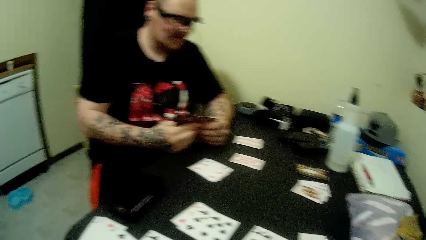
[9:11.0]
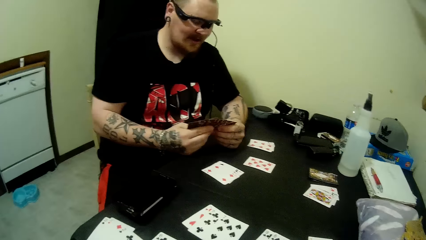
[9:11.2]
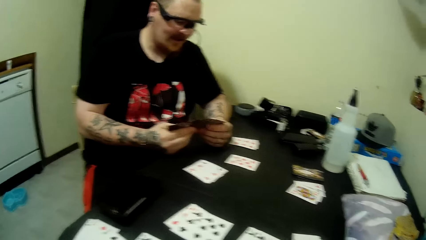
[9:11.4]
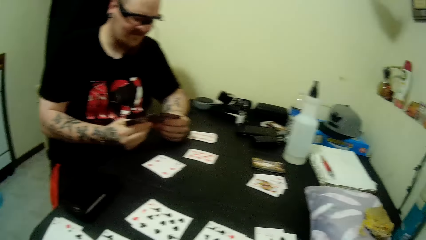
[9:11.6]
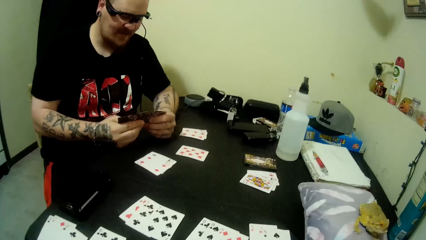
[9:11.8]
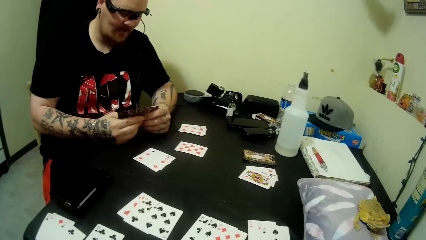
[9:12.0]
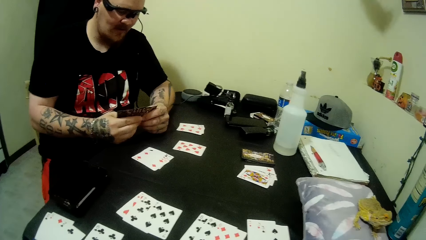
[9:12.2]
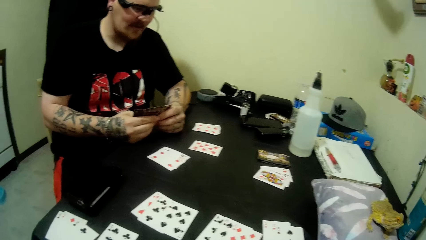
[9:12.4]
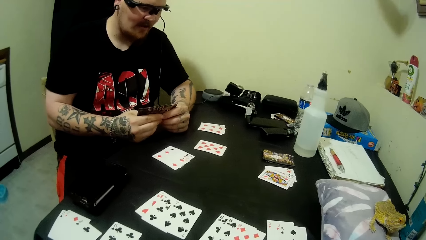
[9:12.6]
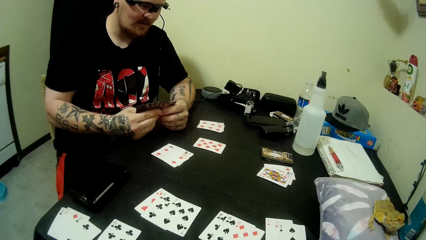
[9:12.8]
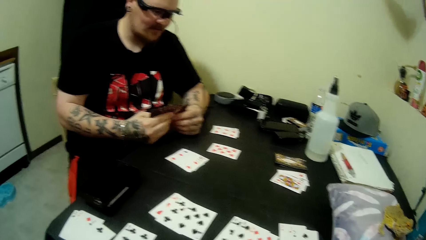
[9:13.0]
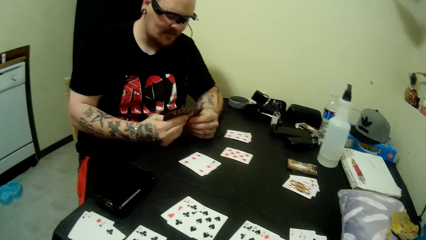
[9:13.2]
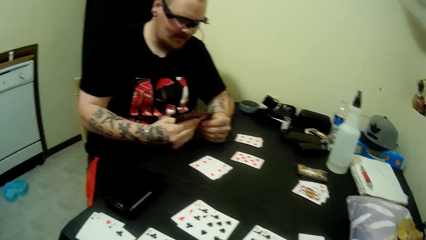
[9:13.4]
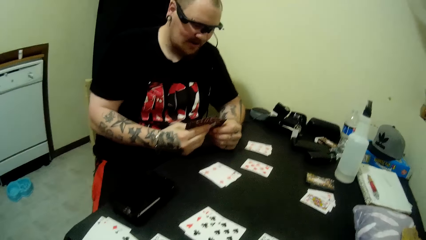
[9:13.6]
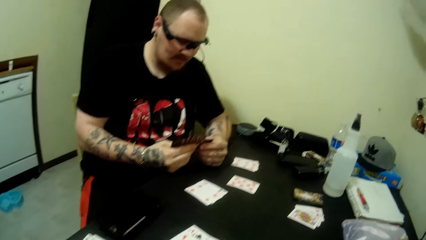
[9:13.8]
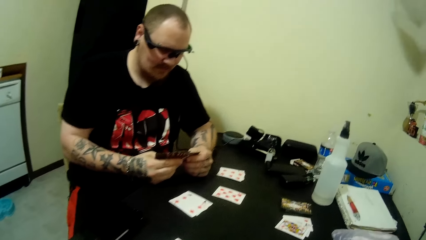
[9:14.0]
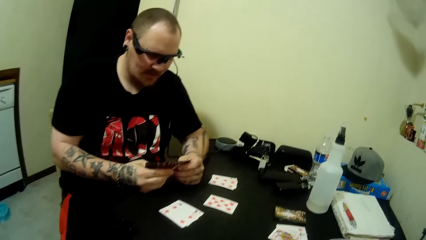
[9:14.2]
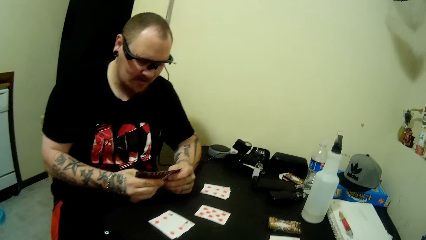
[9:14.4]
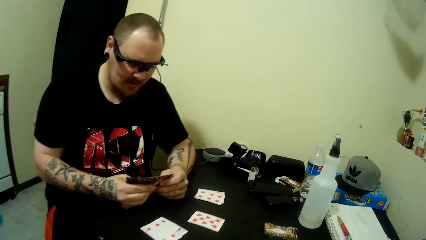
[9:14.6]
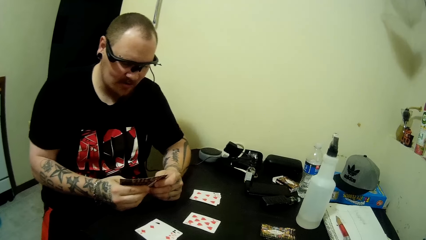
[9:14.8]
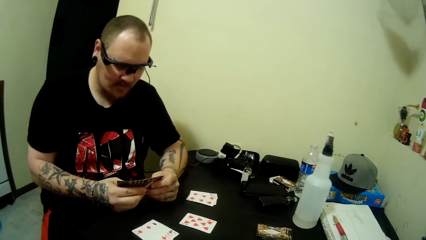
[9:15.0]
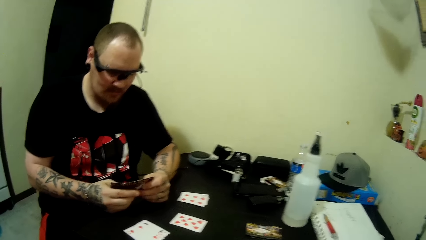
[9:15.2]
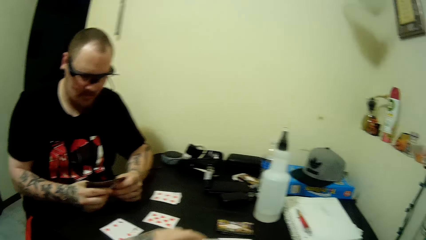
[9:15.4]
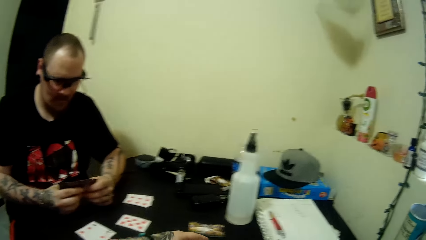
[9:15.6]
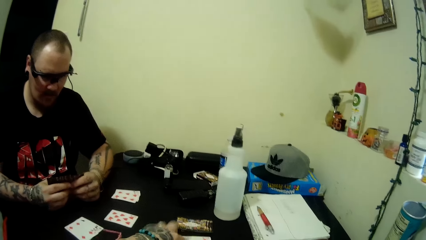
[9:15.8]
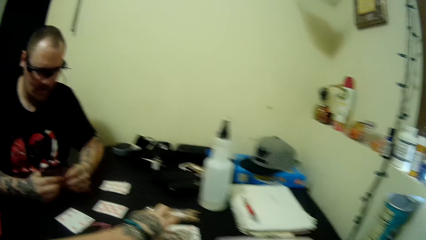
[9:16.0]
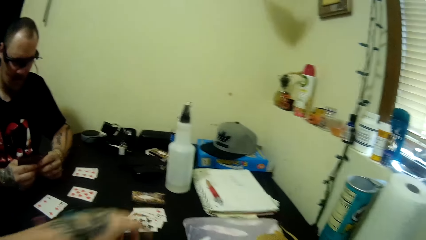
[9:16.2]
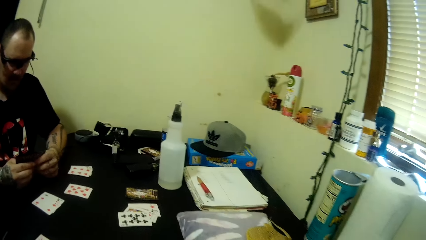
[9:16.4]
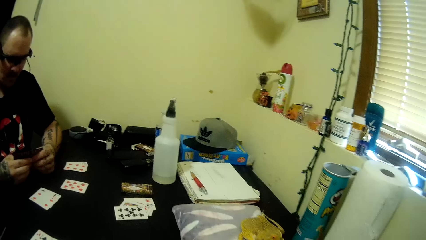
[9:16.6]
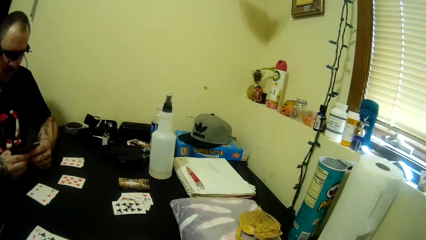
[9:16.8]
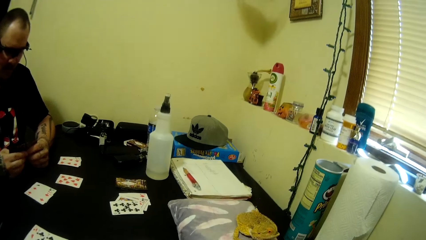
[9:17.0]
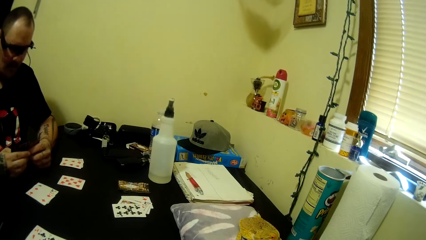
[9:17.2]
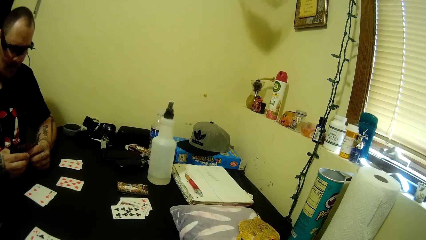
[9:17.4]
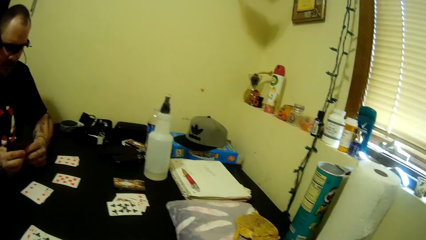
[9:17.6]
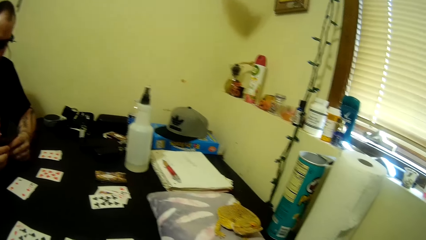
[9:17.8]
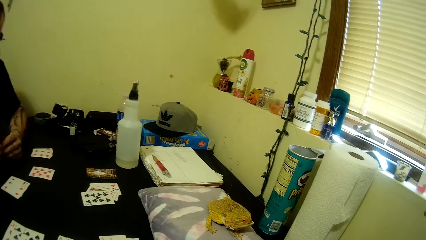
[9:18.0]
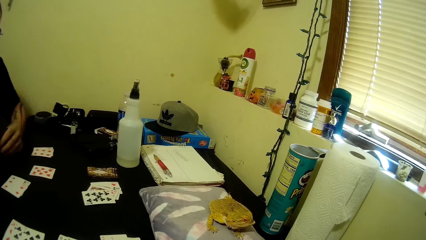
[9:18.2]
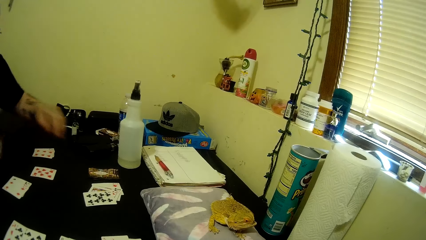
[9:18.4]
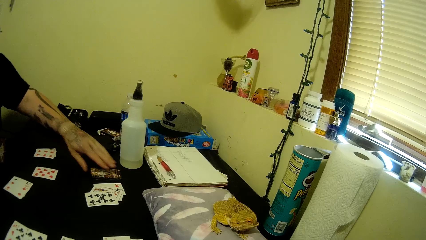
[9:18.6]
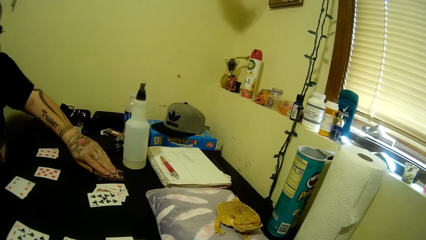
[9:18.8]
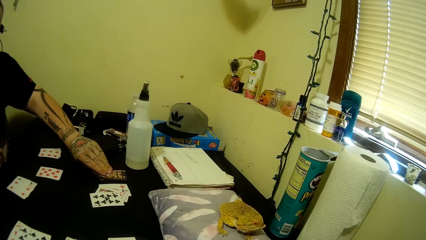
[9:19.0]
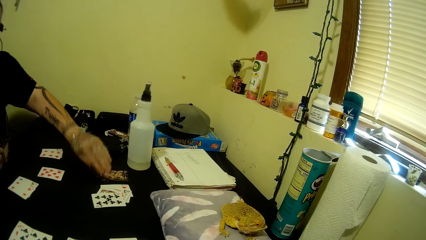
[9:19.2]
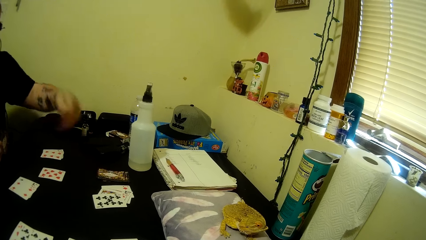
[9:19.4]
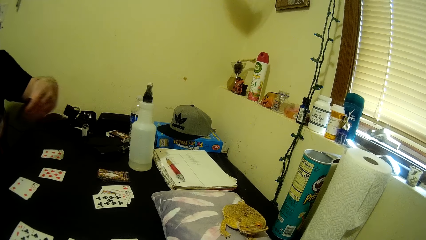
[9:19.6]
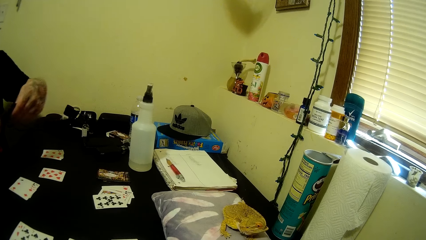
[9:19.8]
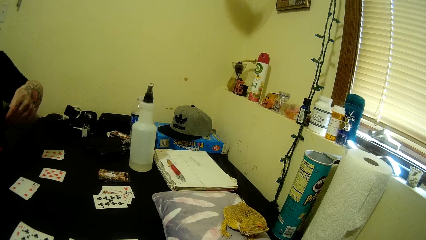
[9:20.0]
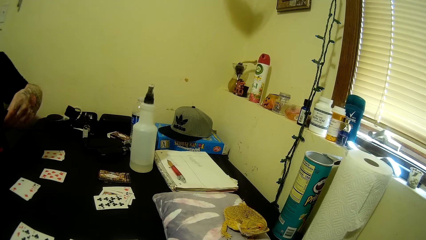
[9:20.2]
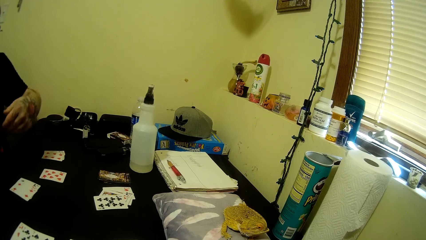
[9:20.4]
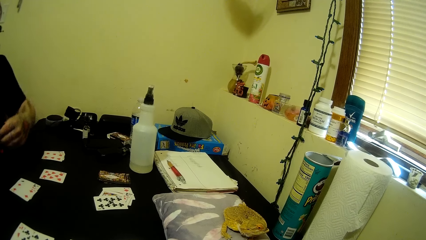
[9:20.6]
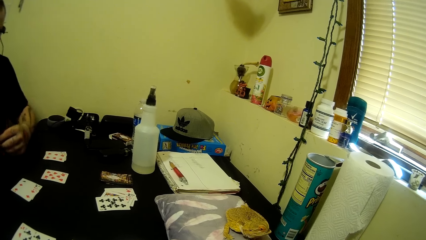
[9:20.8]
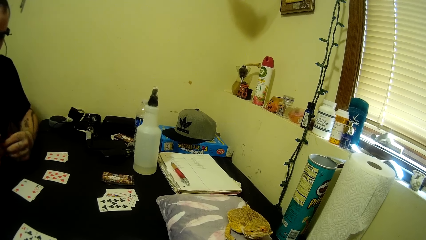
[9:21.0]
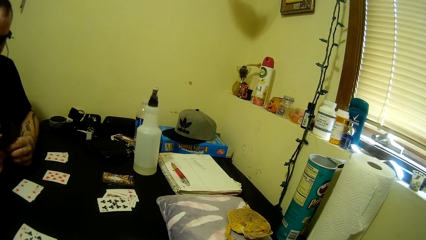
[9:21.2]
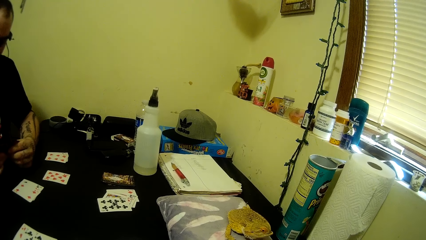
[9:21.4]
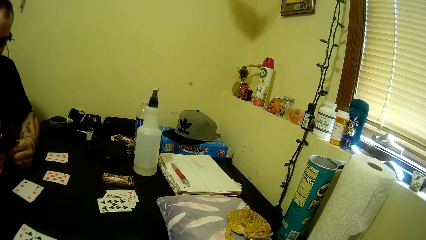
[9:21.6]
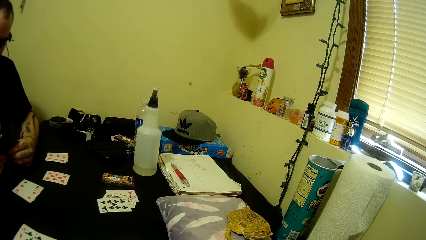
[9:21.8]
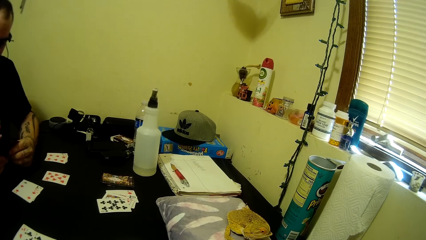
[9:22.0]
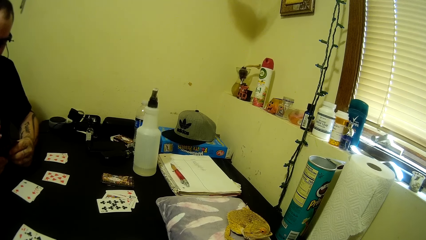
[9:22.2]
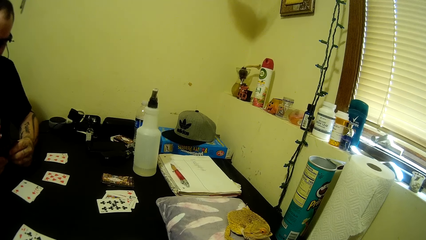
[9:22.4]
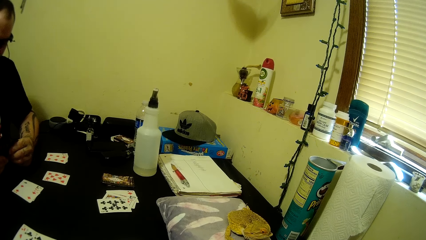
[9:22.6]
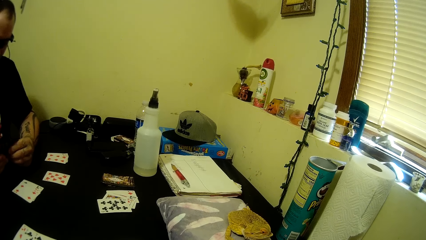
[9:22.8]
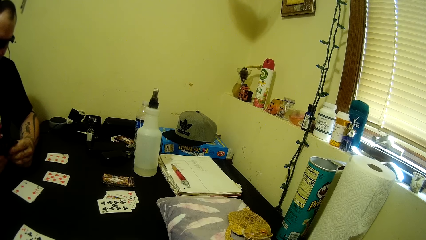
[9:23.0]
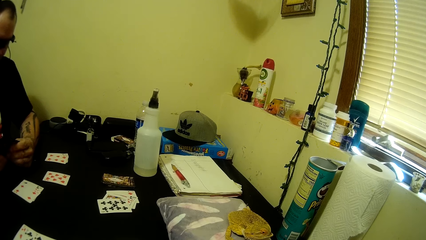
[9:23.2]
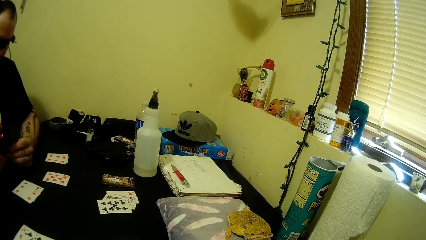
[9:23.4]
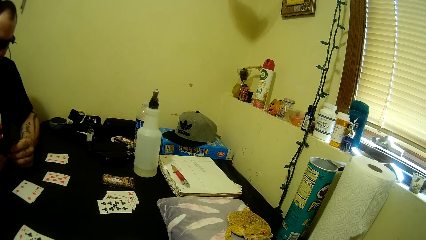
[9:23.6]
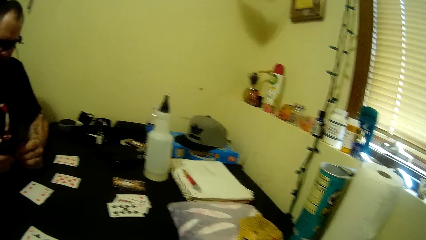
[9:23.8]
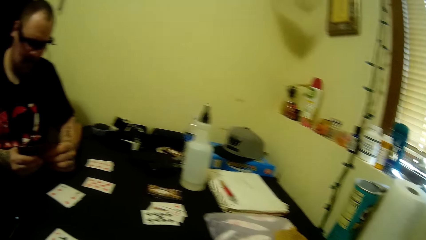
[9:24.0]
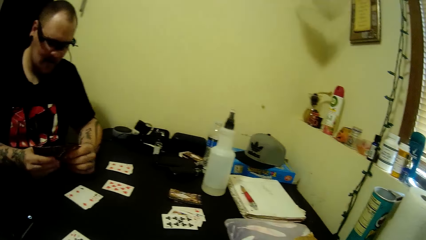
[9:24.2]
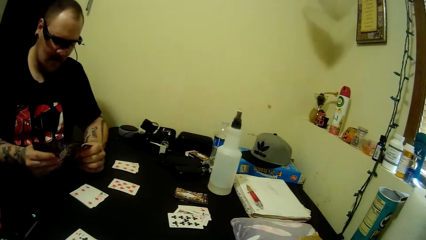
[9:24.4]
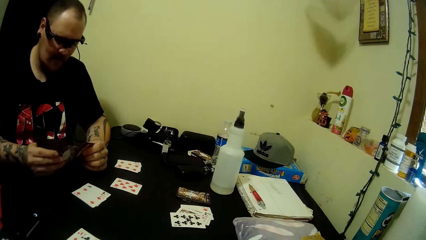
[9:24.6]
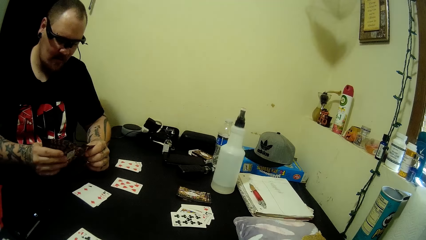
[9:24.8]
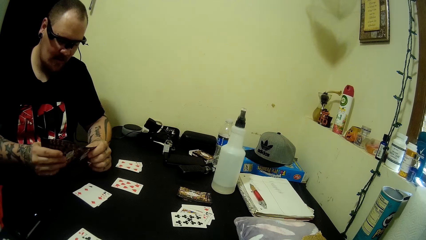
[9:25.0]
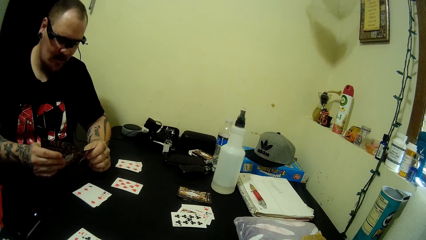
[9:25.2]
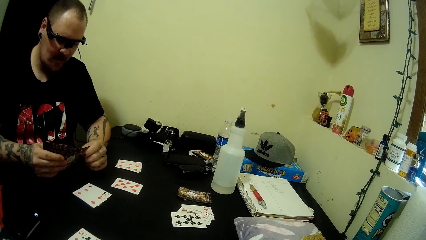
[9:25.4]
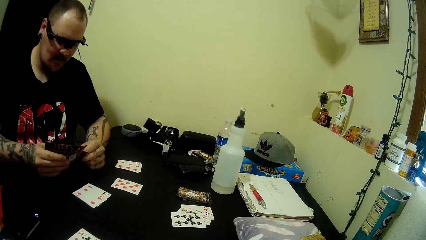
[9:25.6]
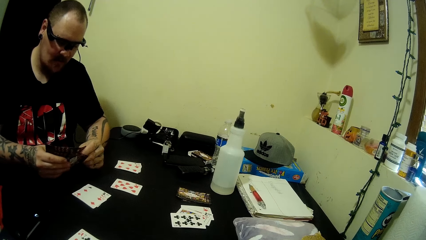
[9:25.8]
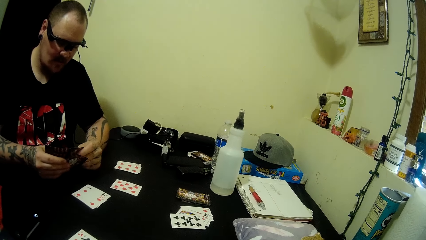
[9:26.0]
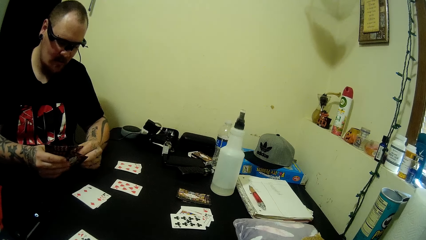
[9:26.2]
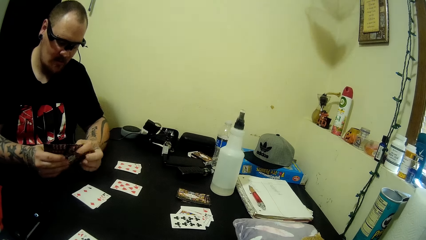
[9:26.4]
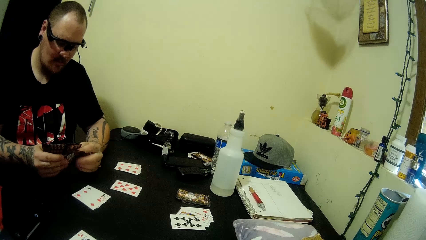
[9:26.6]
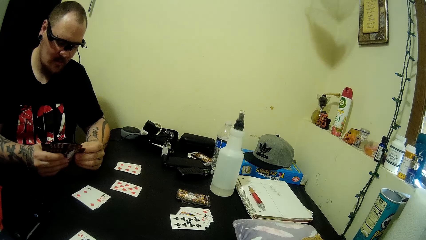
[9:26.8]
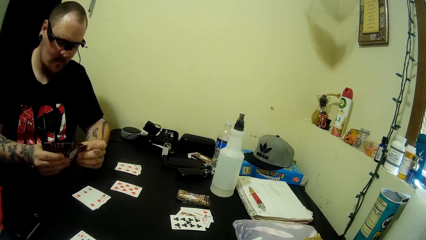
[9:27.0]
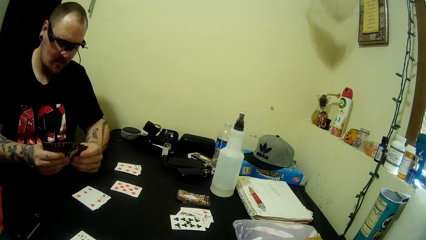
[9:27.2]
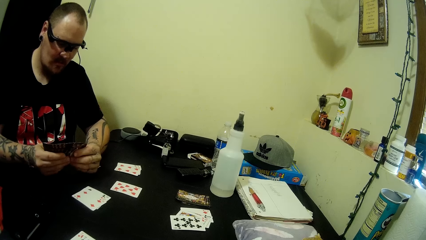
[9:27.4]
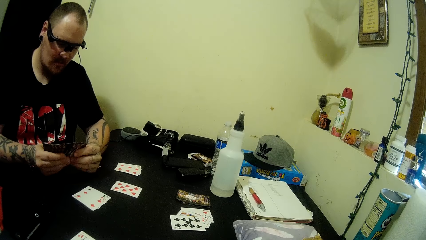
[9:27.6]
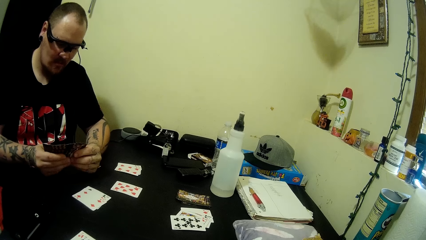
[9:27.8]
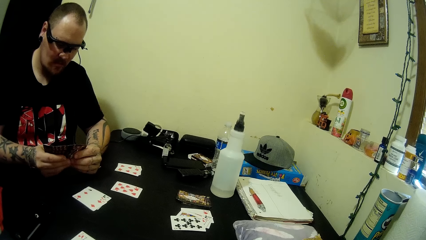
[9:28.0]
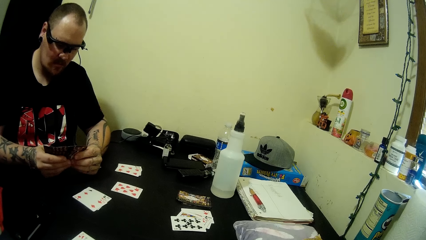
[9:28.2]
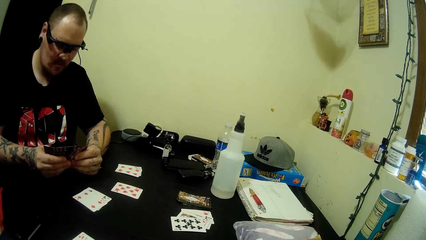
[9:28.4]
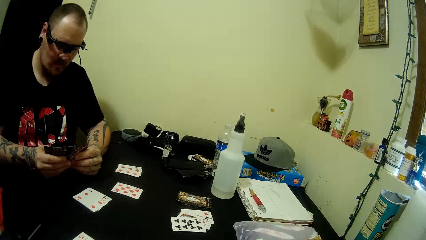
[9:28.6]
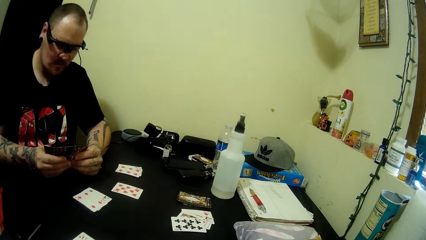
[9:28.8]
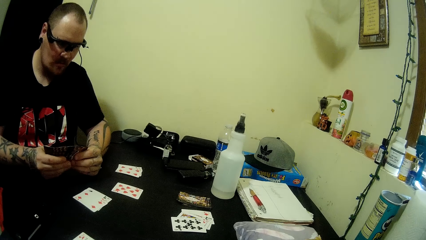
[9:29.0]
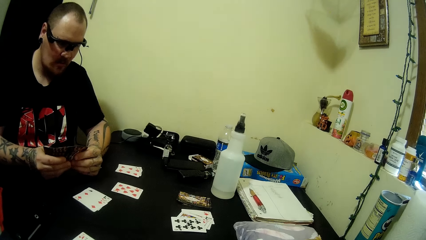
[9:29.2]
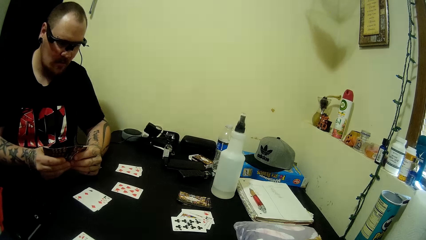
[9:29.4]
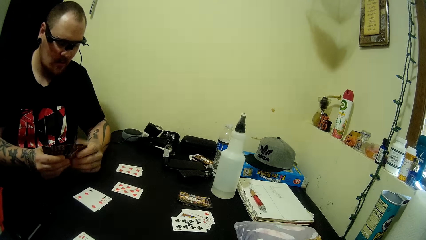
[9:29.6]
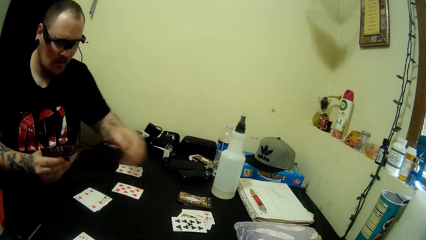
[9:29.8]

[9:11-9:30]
The camera wearer plays a card on the table. They pick a card on the table and look around. A man picks a card from the table, looks at the cards, arranges the cards in his hands, arranges the cards in the hand, and looks at the cards.
